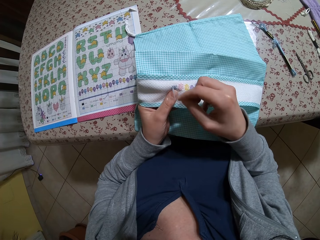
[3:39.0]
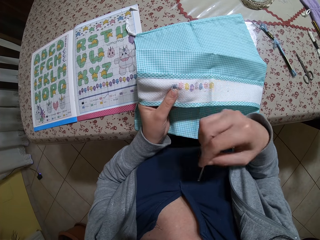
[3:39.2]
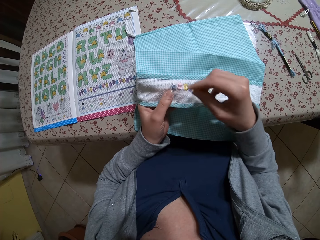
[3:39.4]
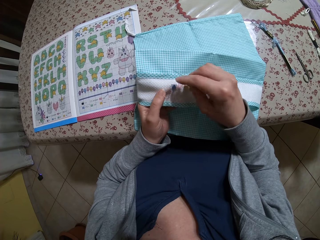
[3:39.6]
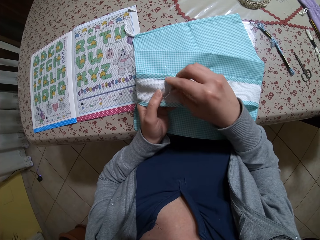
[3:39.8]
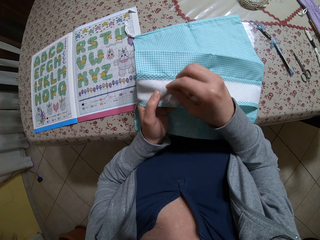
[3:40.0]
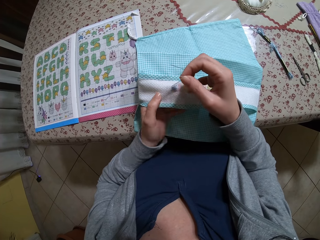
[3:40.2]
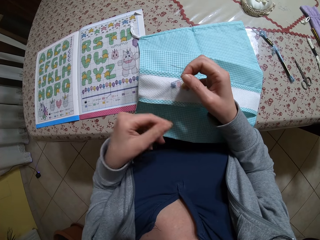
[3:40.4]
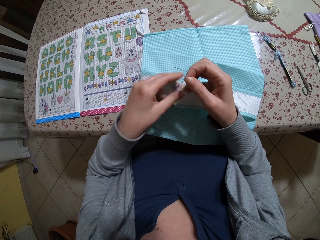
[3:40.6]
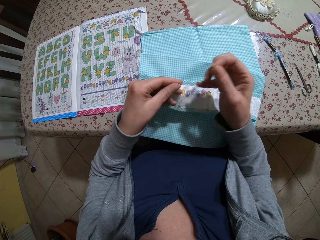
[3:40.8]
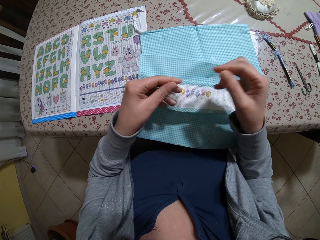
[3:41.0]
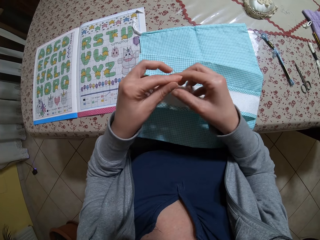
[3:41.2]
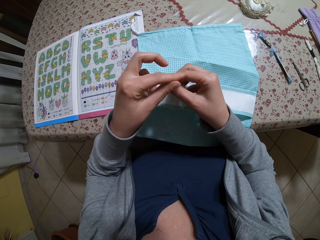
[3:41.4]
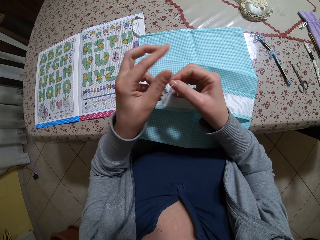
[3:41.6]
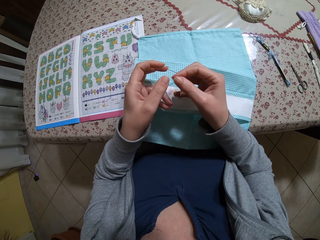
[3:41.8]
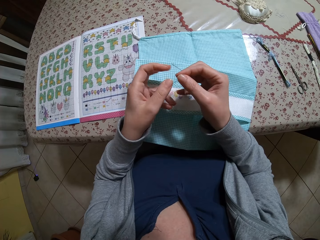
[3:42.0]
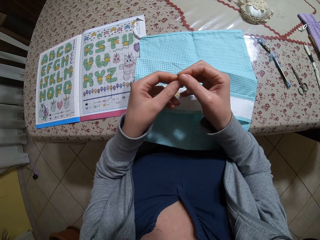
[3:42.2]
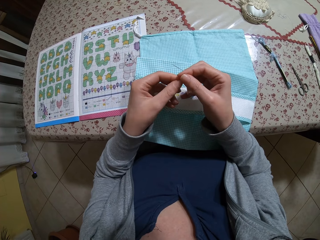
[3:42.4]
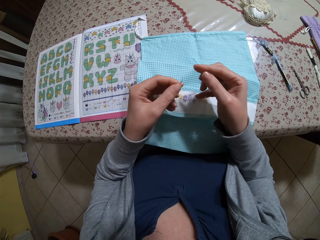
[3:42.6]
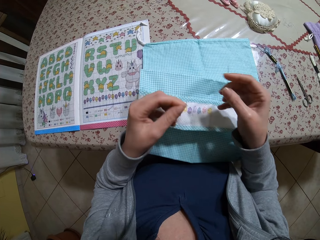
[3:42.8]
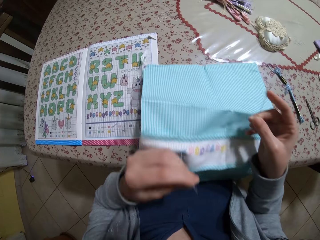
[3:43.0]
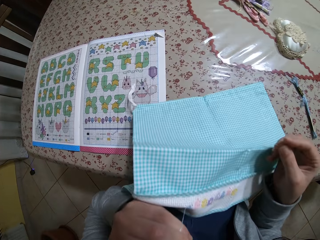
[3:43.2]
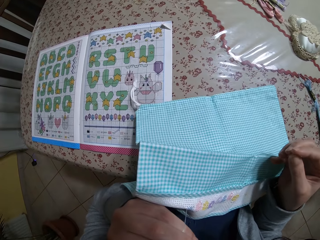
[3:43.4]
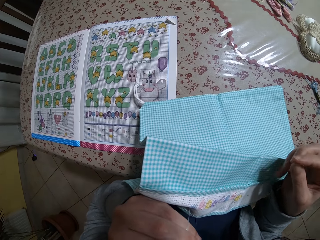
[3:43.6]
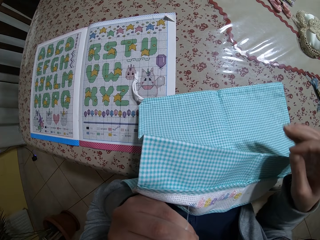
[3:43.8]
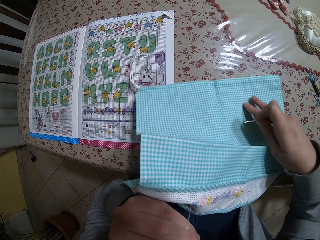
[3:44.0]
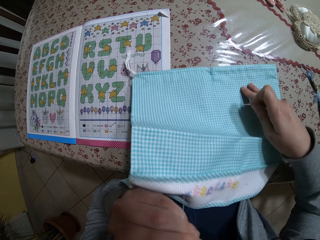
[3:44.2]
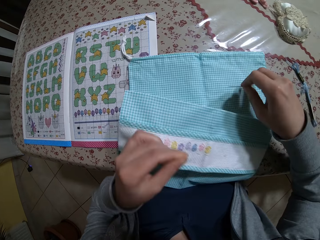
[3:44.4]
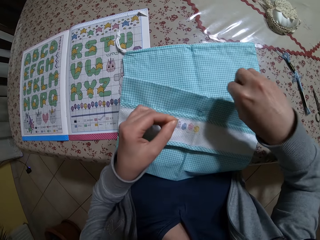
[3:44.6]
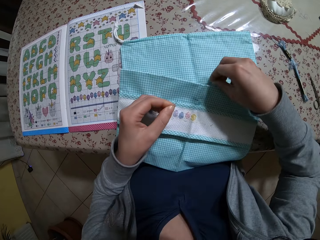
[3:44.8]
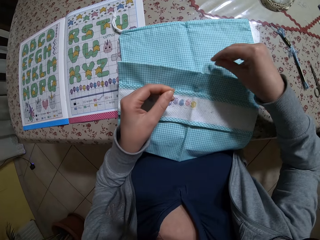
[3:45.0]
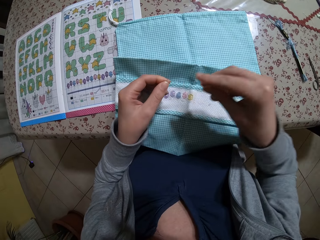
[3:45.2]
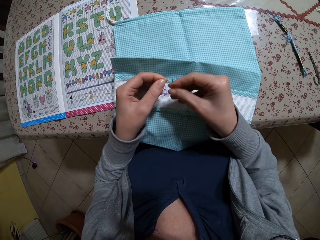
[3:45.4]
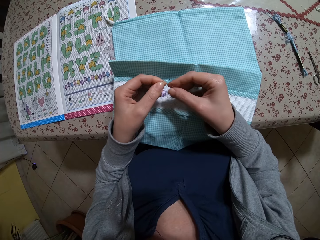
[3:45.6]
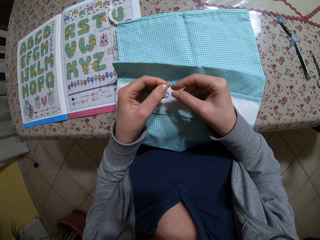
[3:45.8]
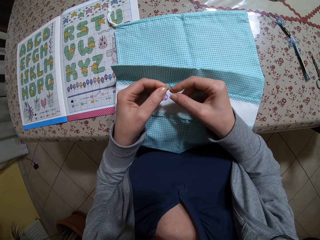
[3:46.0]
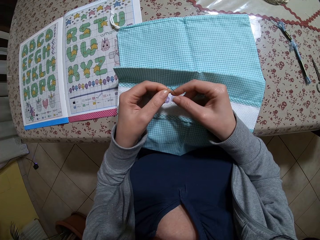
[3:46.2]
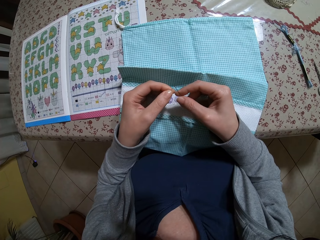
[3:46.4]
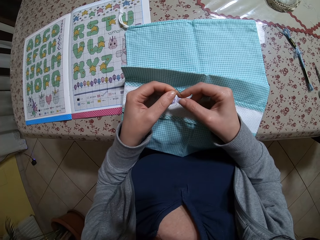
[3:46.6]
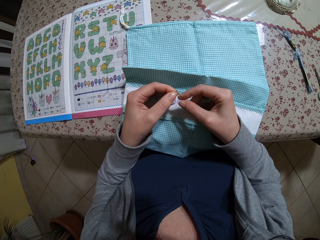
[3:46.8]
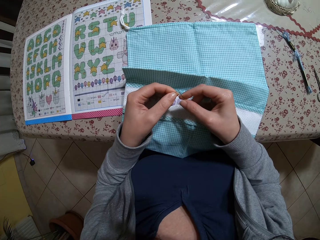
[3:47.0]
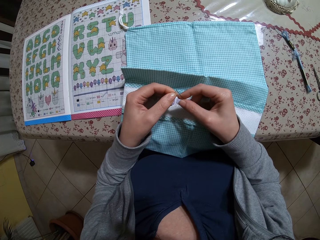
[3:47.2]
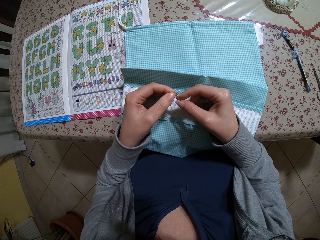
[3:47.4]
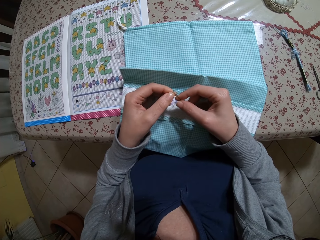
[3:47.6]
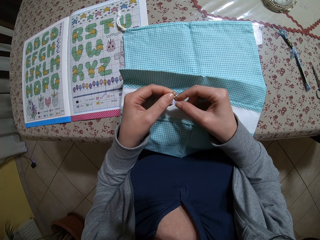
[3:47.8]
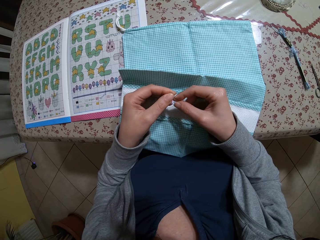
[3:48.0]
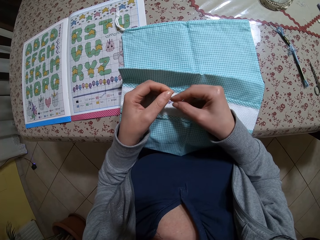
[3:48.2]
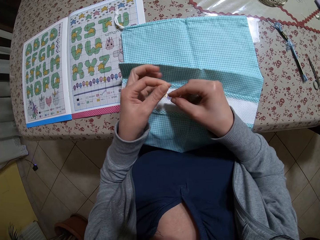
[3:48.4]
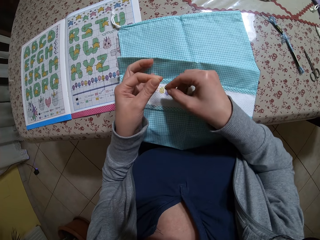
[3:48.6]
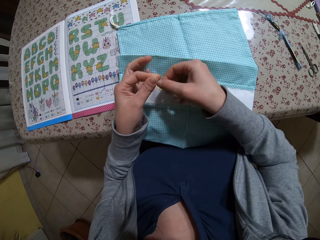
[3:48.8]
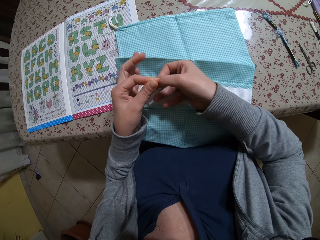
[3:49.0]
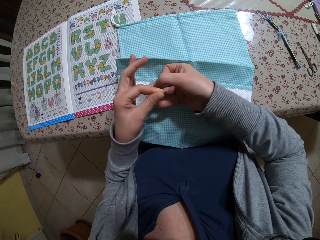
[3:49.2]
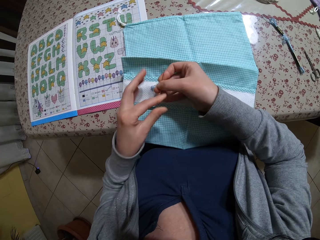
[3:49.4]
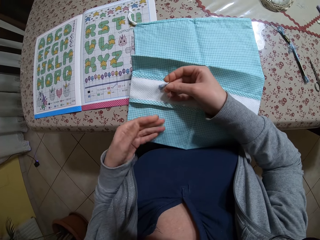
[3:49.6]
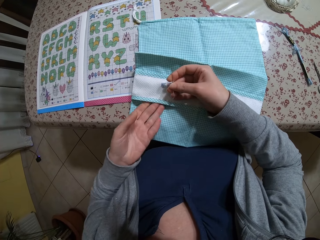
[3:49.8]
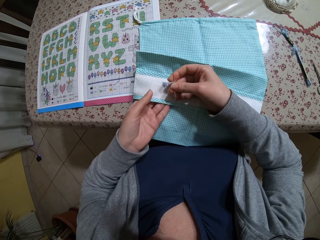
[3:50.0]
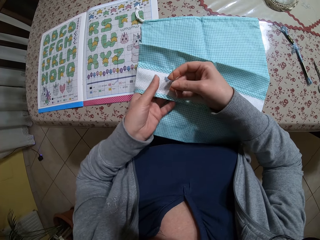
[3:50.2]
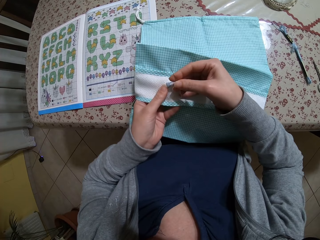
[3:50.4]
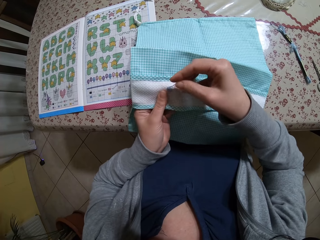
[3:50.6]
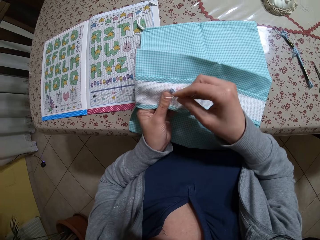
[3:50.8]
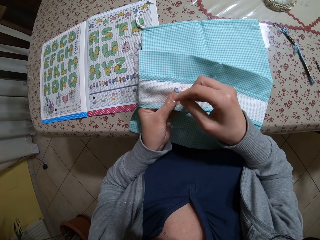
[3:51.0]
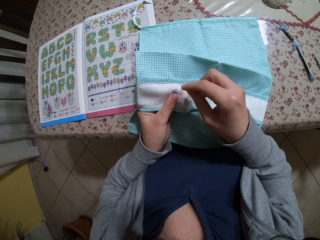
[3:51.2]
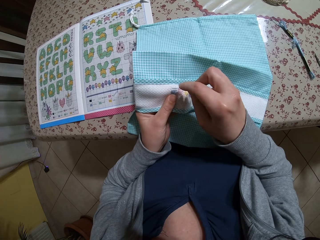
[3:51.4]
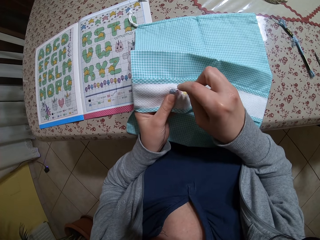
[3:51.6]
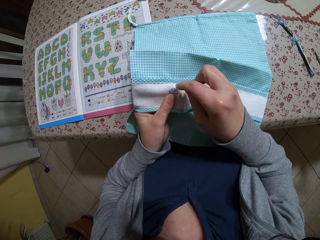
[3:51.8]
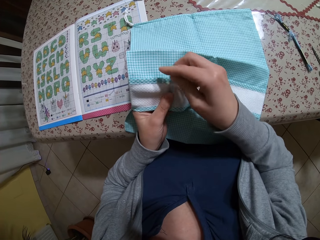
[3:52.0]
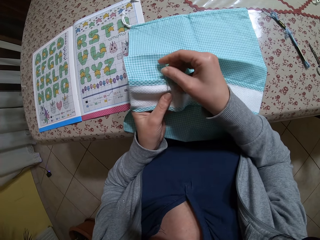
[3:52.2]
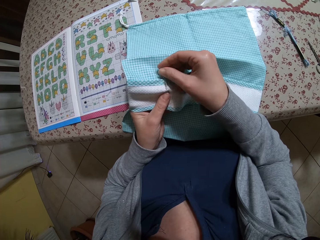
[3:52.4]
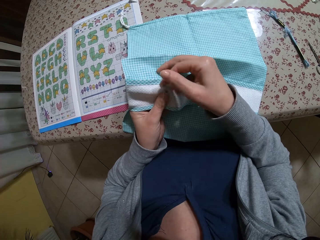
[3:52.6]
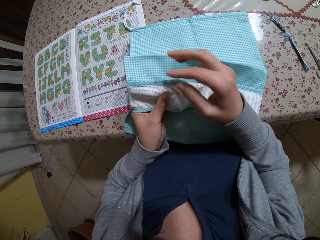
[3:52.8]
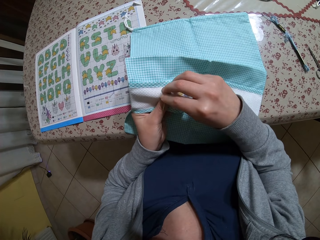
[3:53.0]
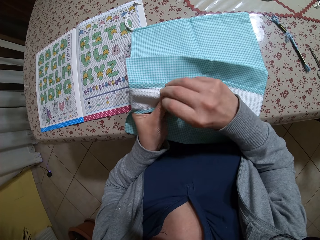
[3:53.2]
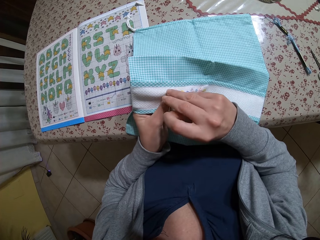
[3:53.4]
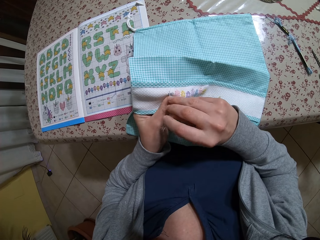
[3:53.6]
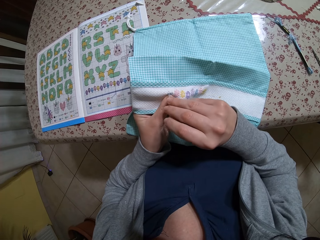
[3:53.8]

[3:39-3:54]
The camera wearer pulls the needle and the thread with both hands. She puts the thread in her mouth with her left hand. She adjusts the fabric with her right hand. She threads the needle in her right hand with the thread in her left hand. She picks up the fabric with her left hand. She sews on the fabric with the needle and thread in her right hand. She holds the fabric while hand-sewing.

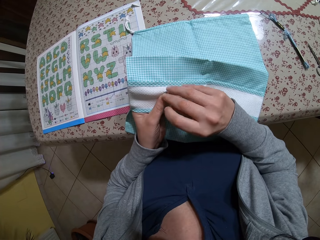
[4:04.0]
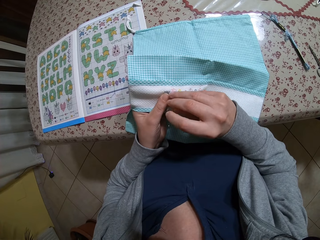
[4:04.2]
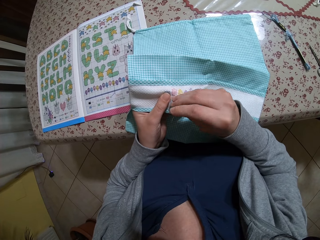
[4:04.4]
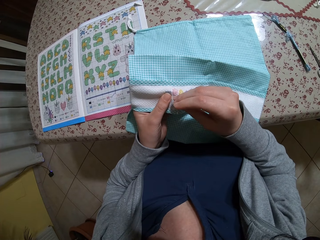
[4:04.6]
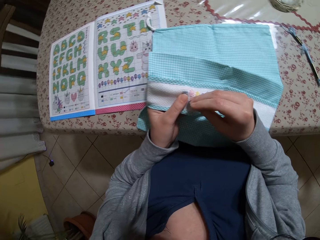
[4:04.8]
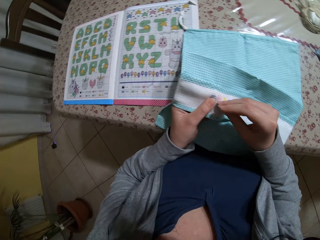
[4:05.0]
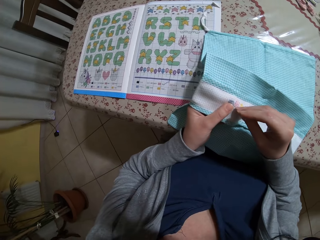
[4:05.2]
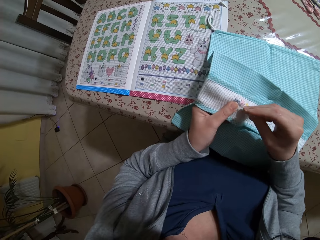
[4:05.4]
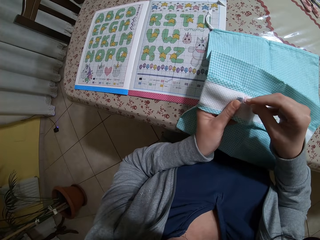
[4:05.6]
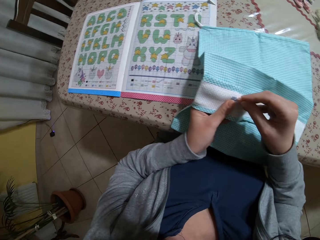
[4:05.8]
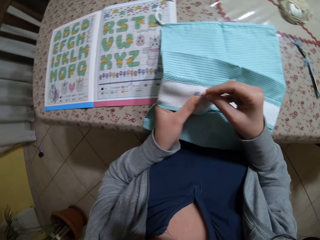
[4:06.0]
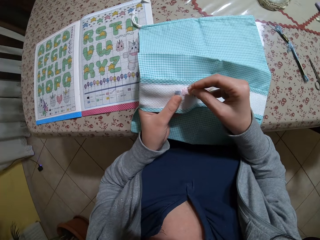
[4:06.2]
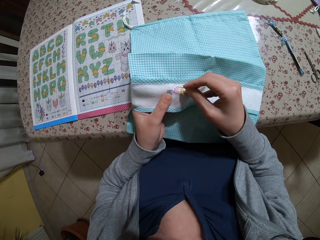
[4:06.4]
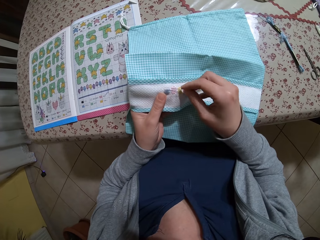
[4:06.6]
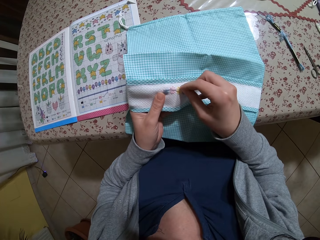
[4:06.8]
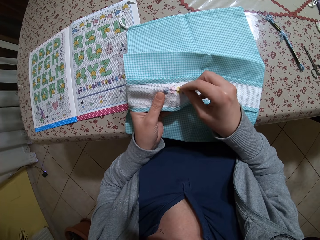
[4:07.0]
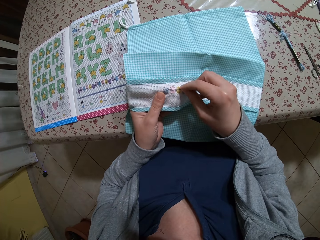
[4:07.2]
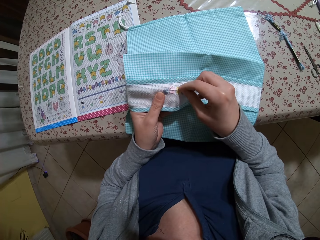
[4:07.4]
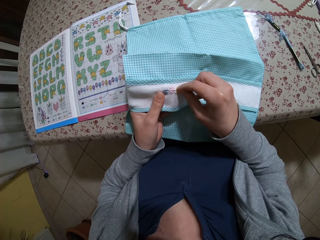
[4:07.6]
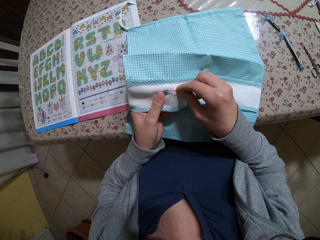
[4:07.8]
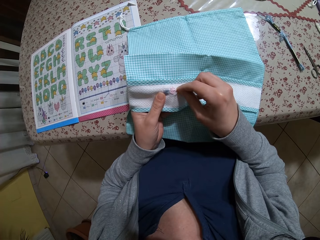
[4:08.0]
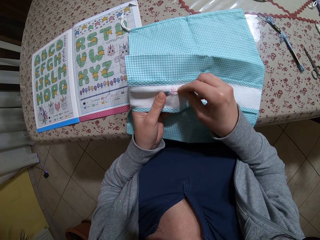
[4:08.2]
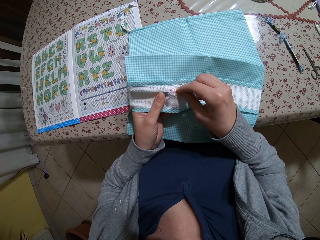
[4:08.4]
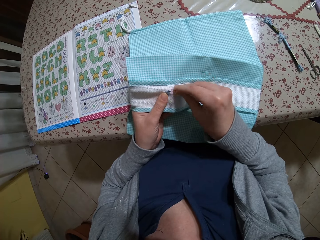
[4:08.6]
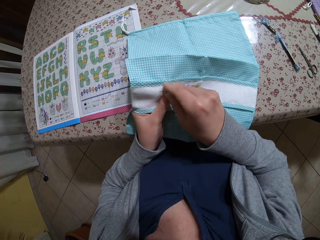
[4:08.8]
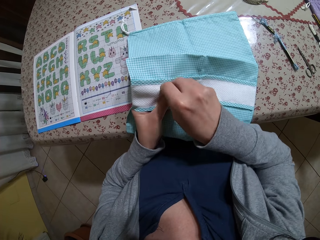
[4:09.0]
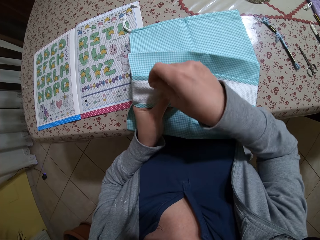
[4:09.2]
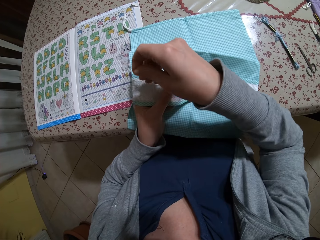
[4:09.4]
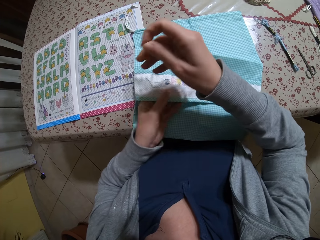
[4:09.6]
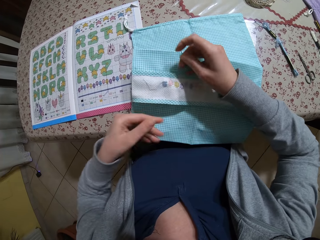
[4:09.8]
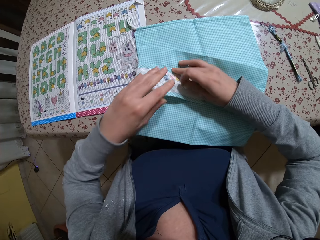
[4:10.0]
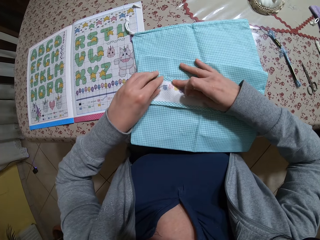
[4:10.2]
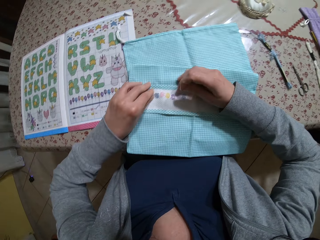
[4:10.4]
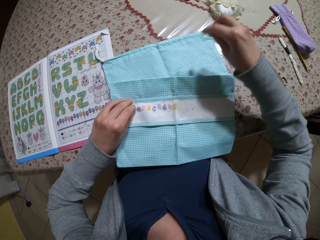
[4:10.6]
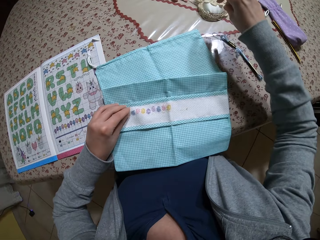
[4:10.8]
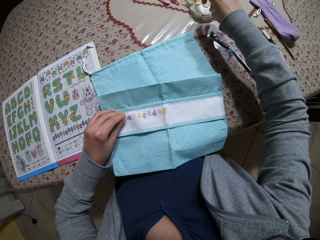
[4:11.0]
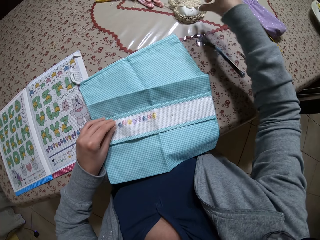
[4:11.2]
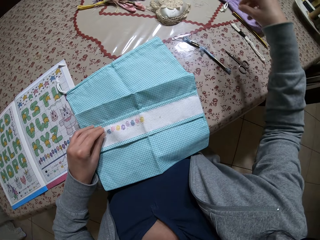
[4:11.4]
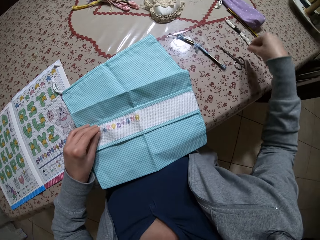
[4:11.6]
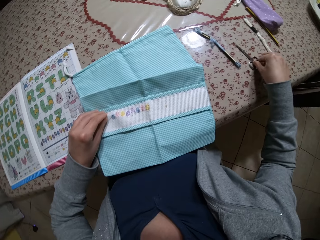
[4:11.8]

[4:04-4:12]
The camera wearer drops the fabric on the table with her left hand. She holds the fabric with her left hand. She drops the needle on the table with her right hand. She holds the thread on the fabric in her left hand.
